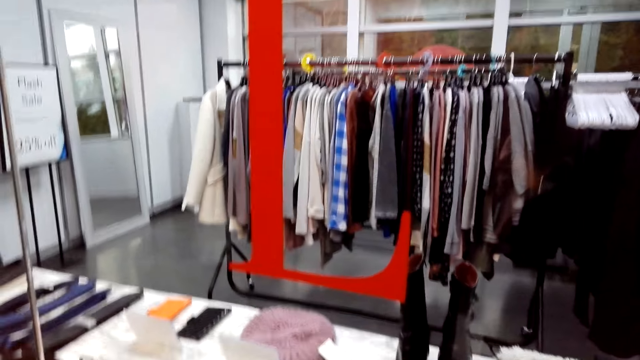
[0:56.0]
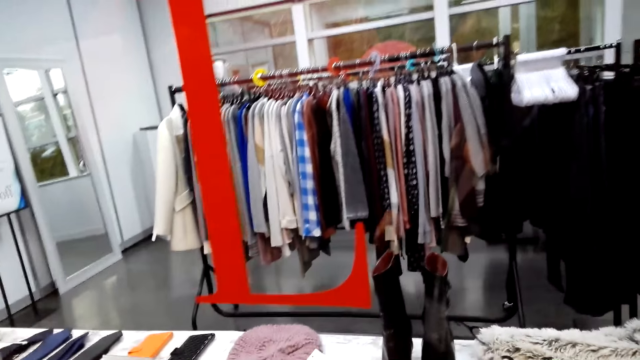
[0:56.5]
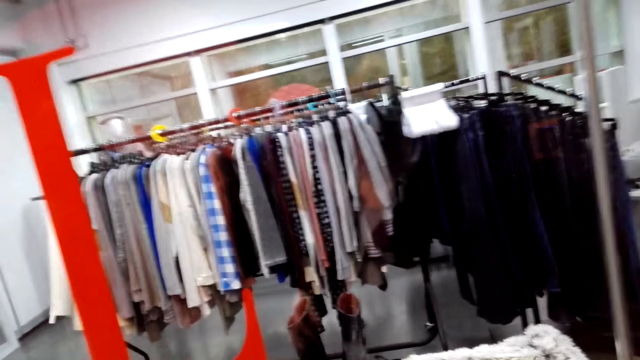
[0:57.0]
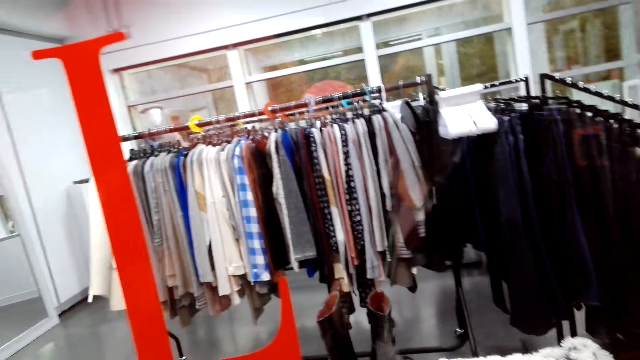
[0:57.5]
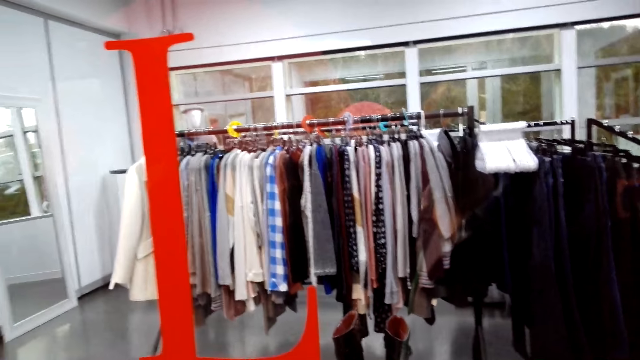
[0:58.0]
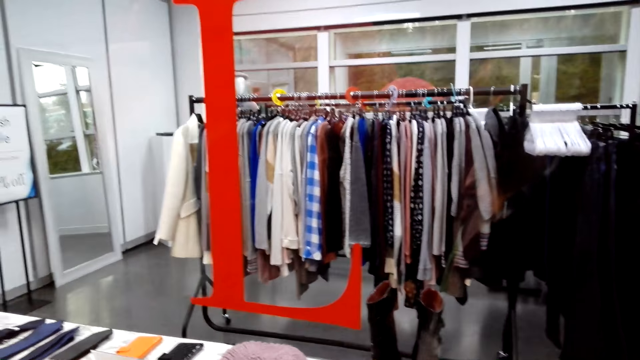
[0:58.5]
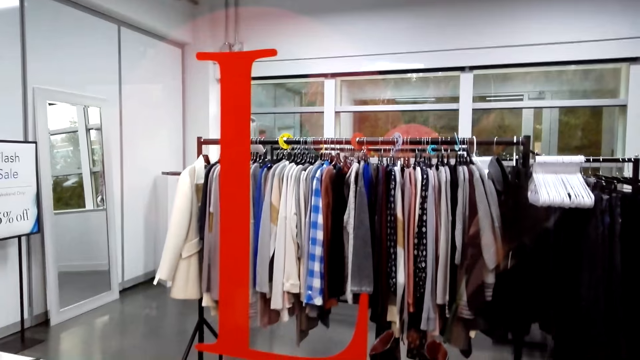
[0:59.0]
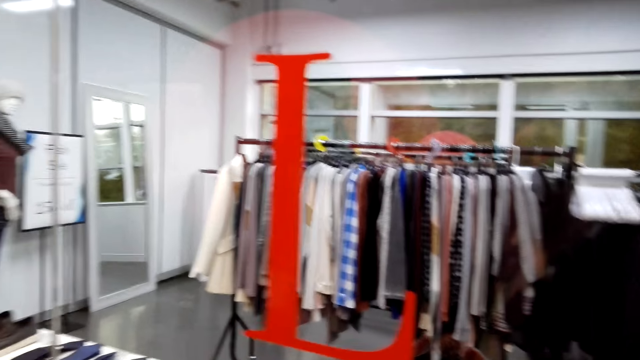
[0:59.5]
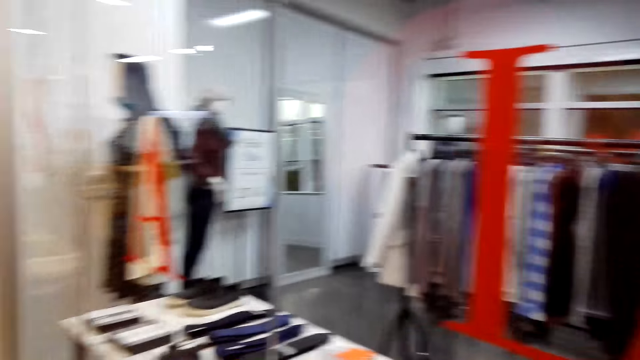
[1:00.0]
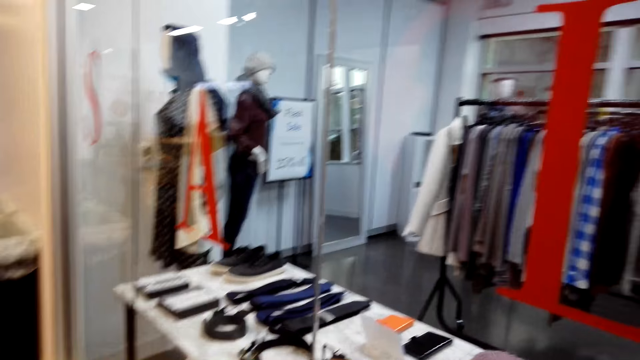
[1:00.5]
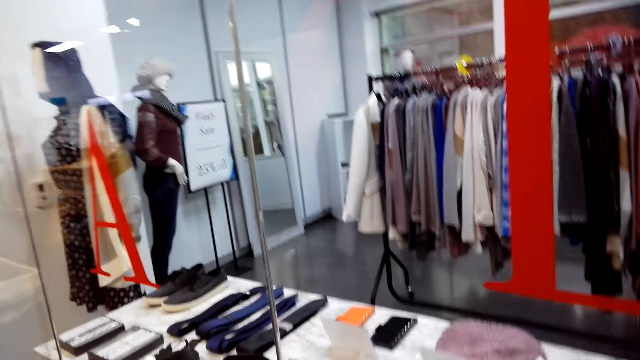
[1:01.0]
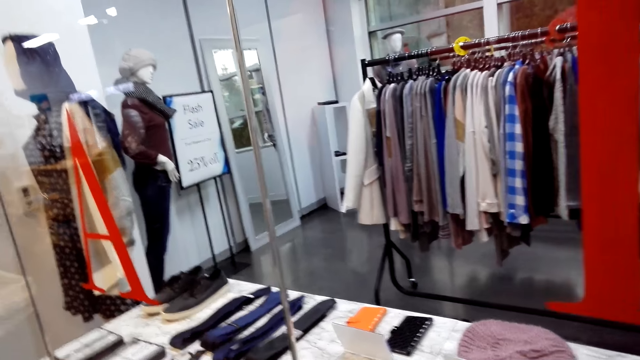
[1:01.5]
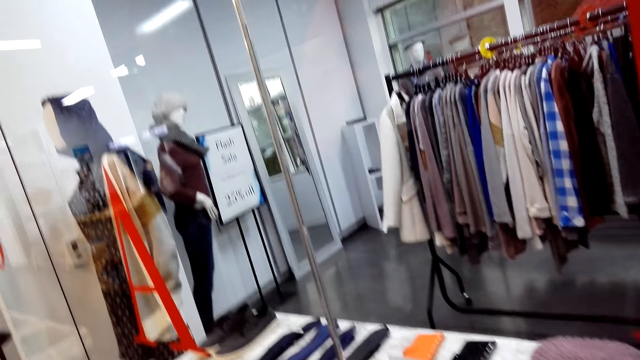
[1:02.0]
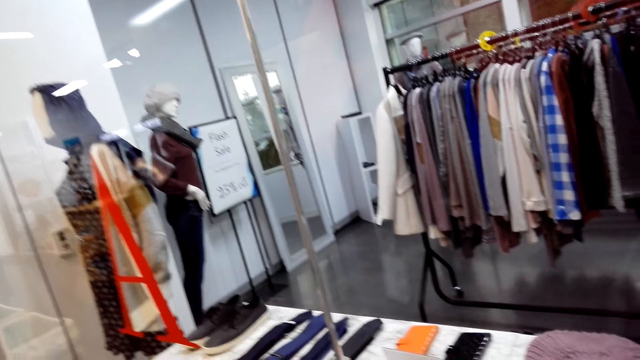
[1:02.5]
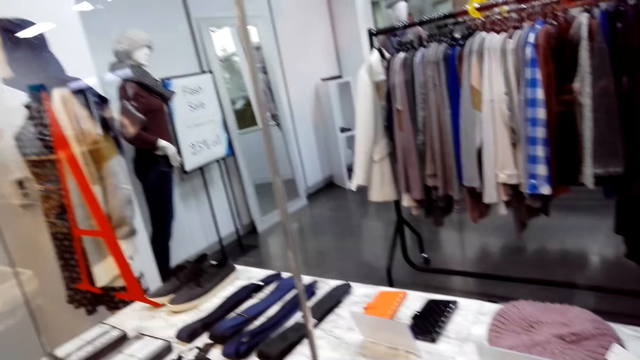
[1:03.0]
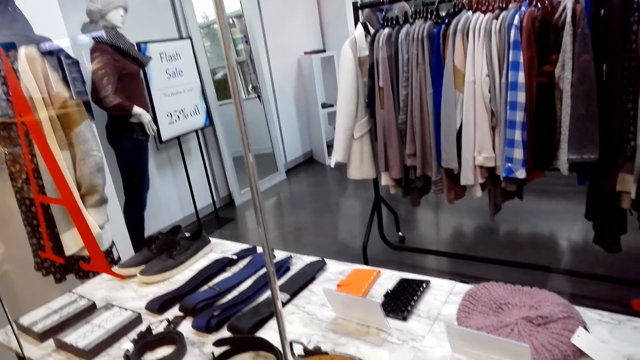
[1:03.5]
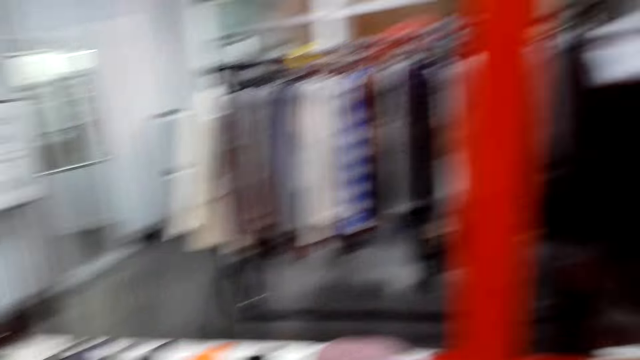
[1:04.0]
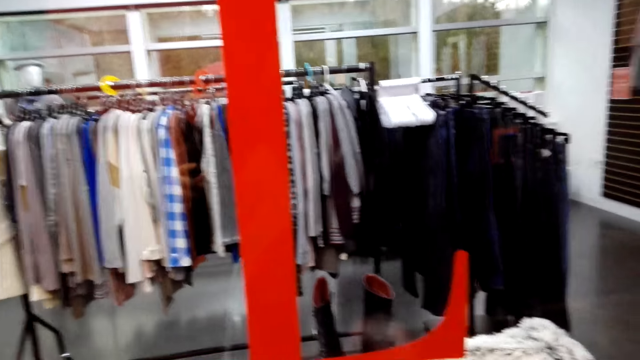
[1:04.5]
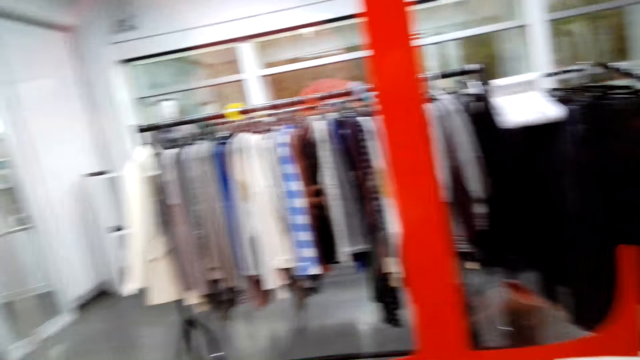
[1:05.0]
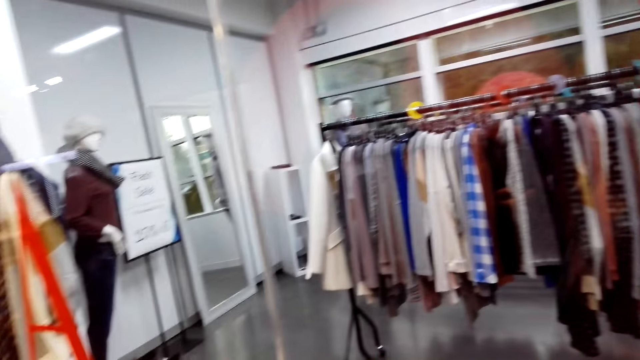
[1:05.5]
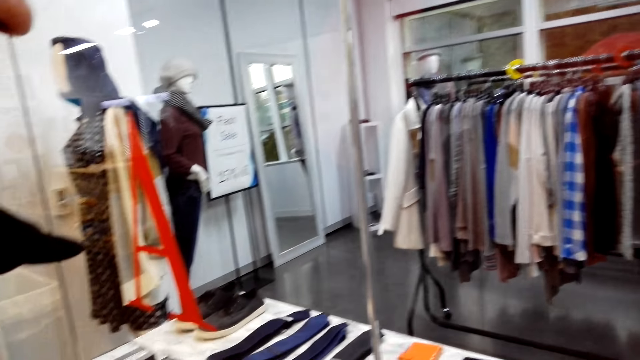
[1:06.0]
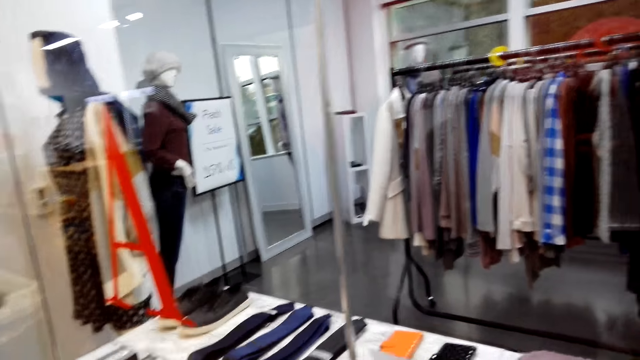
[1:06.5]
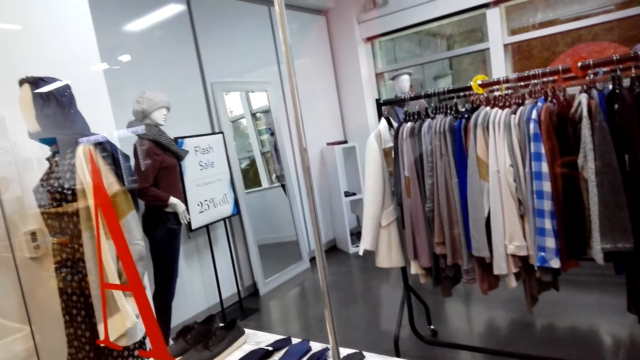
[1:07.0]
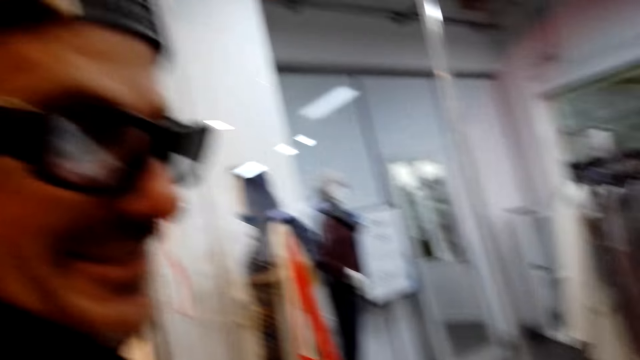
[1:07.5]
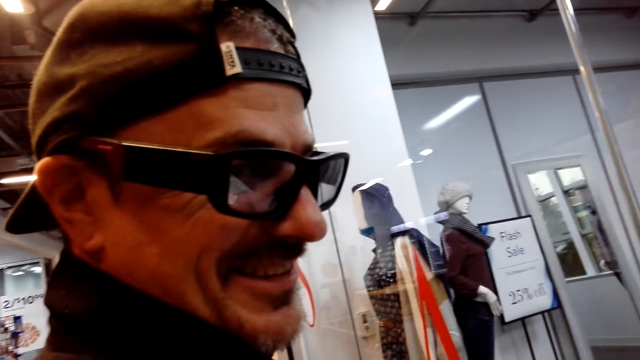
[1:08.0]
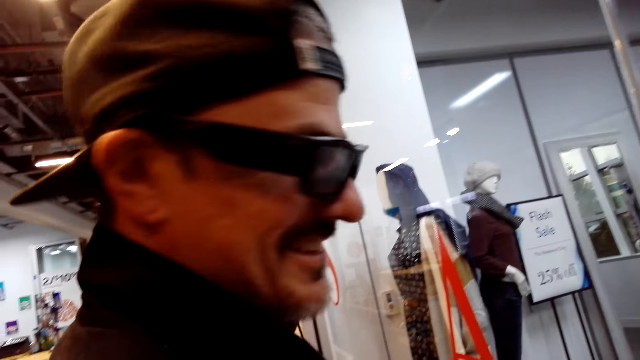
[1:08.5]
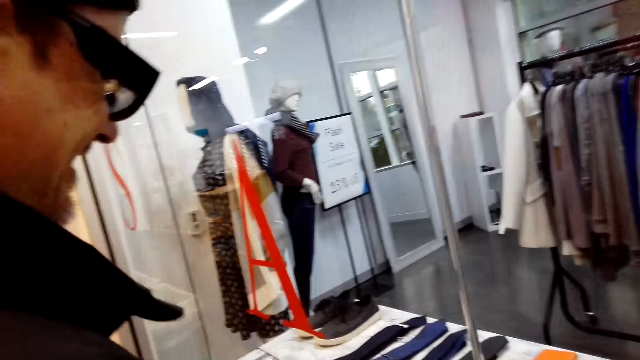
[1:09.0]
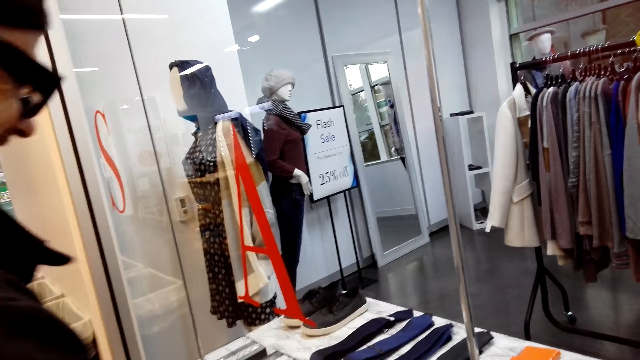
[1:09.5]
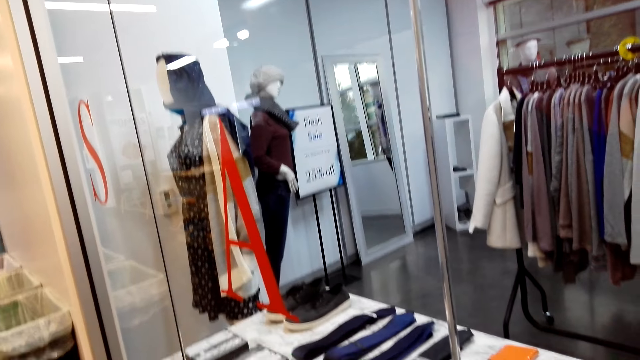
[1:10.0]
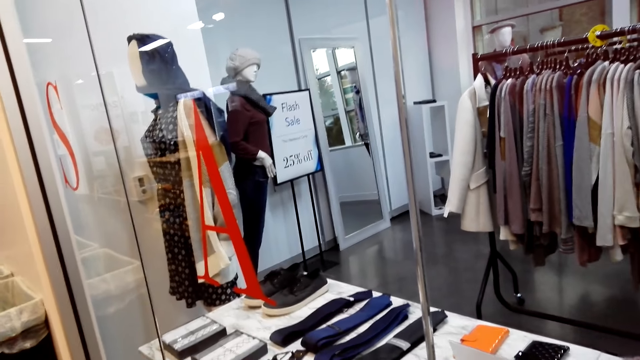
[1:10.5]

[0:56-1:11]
The camera wearer converses with a man. The man converses with the camera wearer. The camera wearer converses with the man. The man converses with the camera wearer.

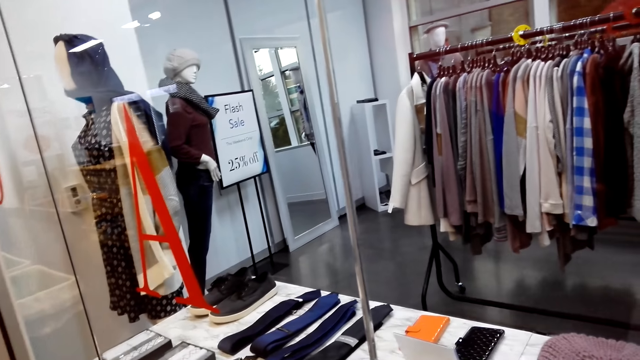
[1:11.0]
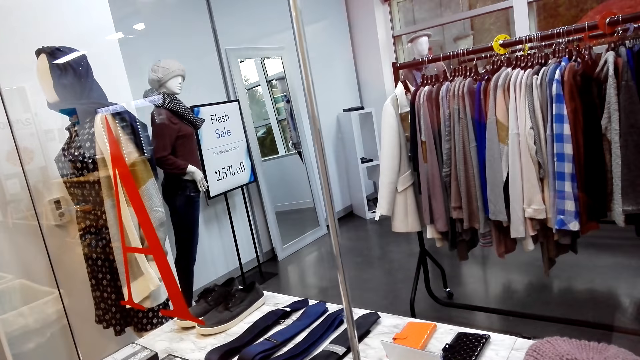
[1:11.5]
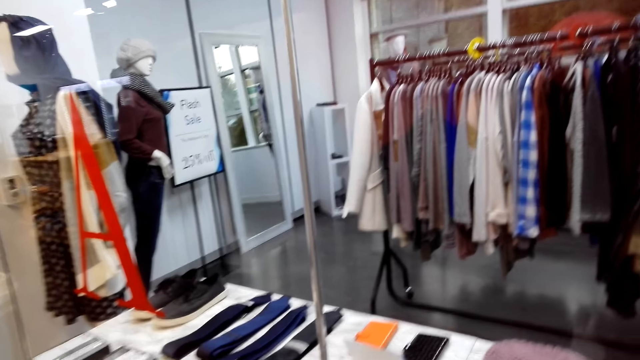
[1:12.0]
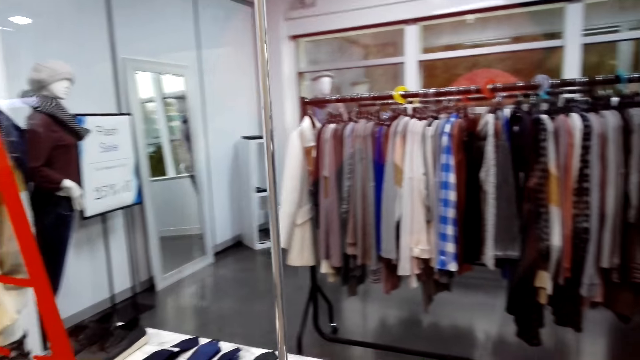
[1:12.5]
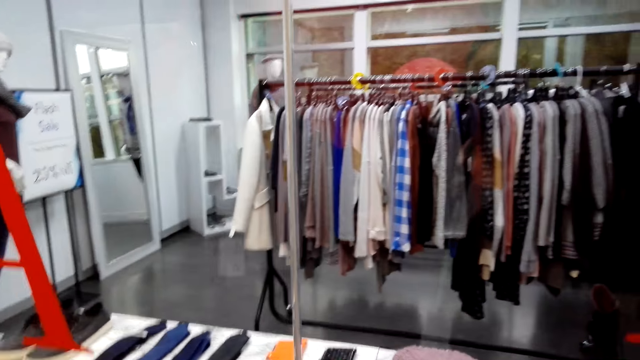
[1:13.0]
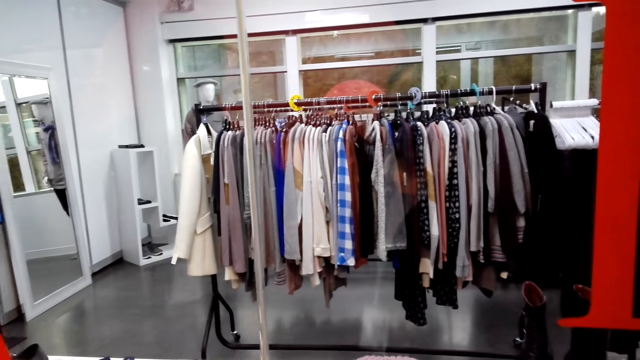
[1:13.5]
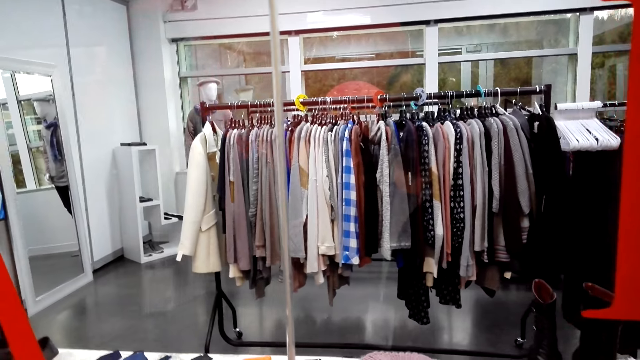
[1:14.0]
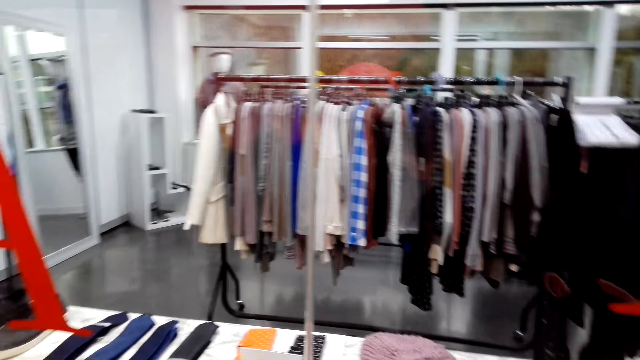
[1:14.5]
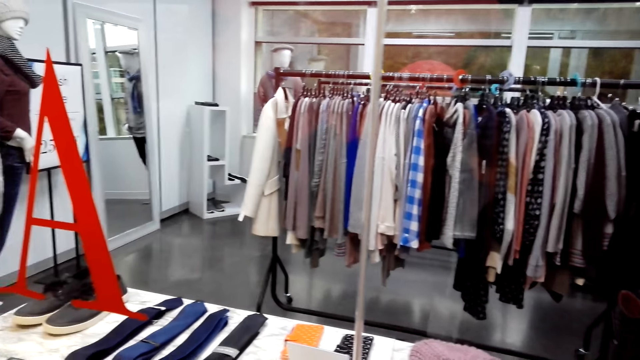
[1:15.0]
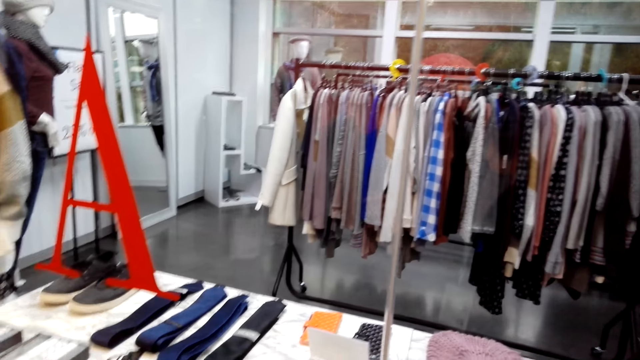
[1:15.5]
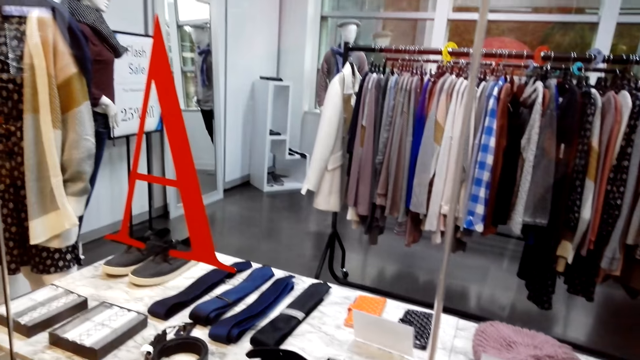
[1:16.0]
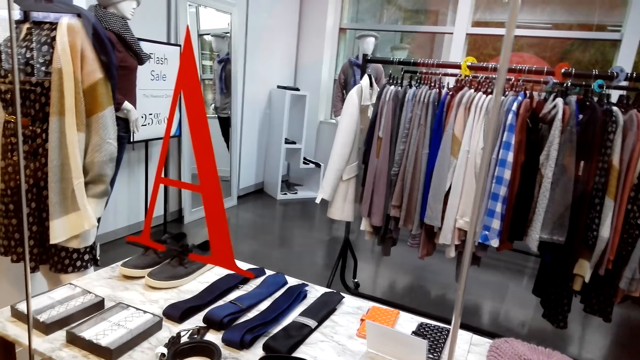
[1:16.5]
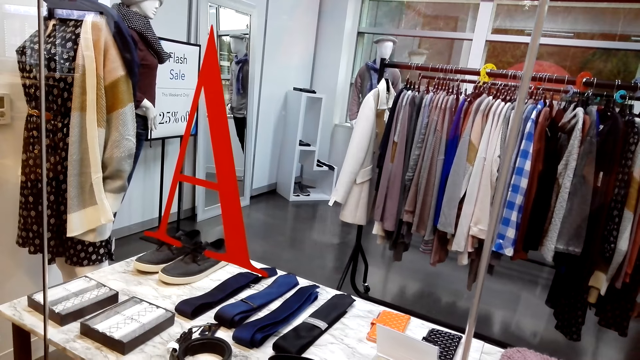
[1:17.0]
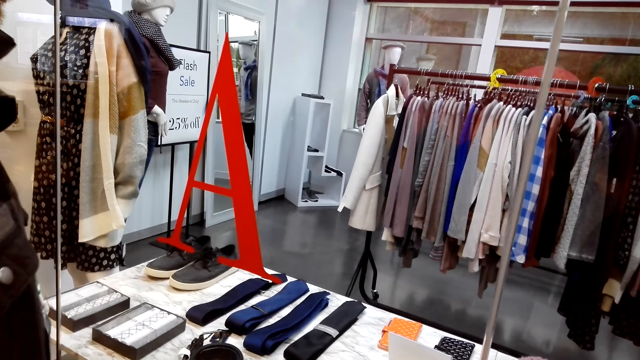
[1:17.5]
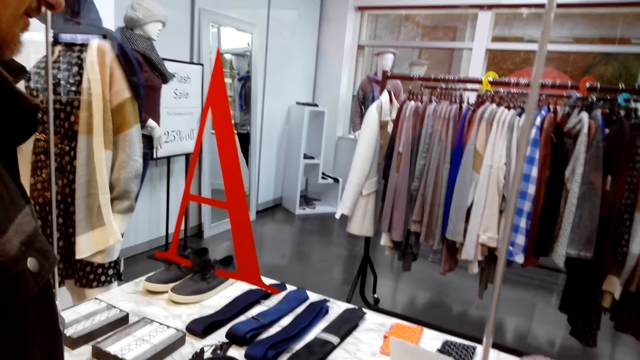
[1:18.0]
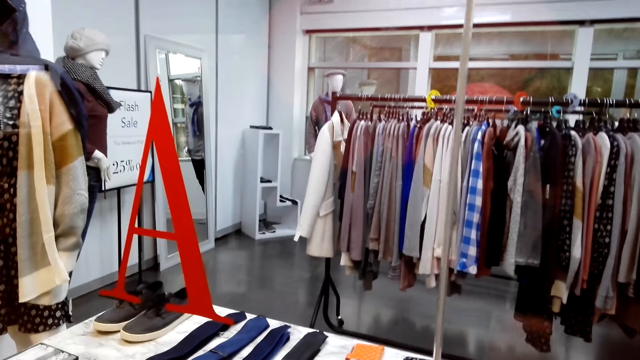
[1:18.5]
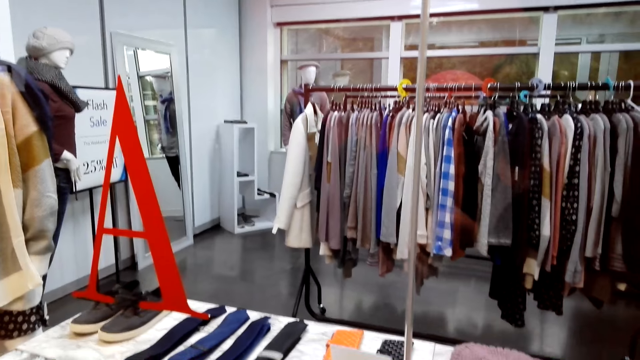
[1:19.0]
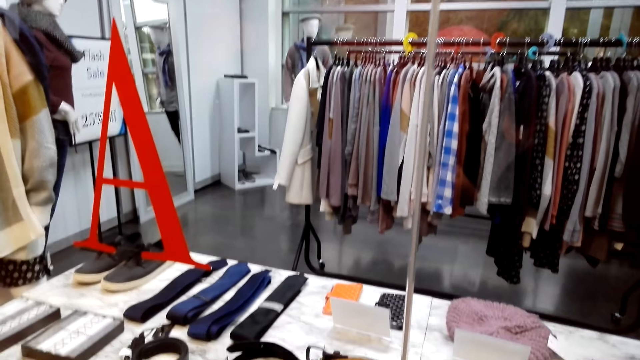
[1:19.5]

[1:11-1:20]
A man converses with the camera wearer. The camera wearer converses with the man.
